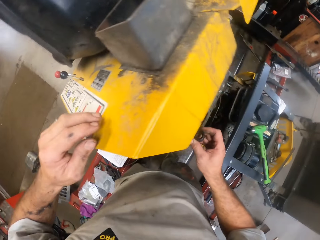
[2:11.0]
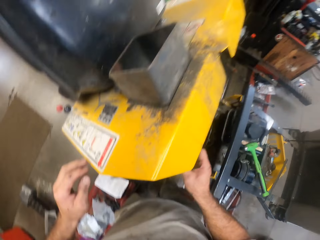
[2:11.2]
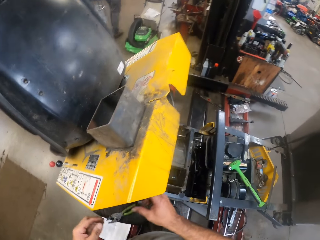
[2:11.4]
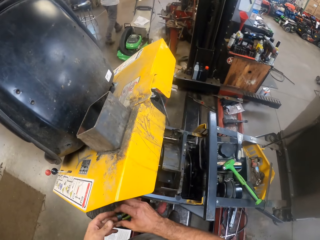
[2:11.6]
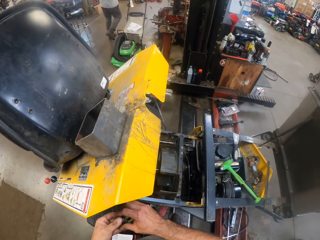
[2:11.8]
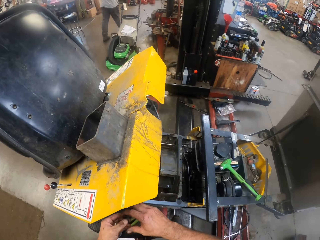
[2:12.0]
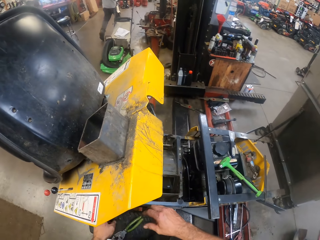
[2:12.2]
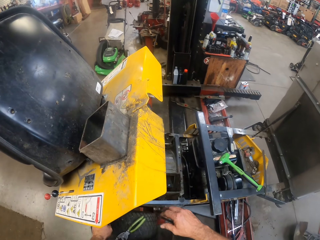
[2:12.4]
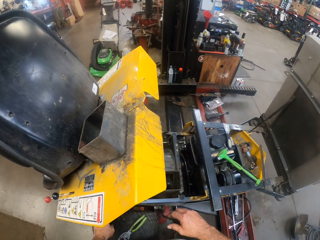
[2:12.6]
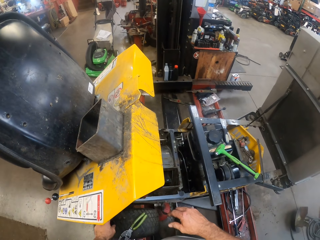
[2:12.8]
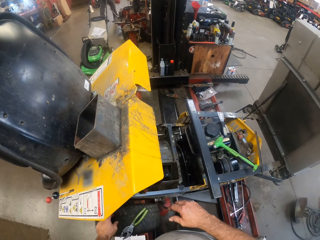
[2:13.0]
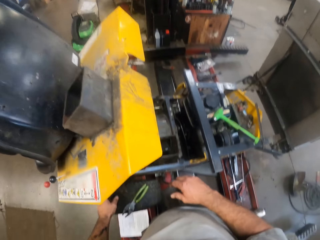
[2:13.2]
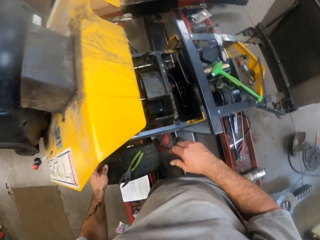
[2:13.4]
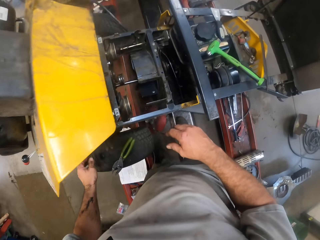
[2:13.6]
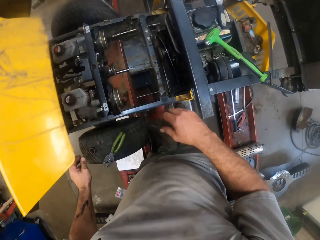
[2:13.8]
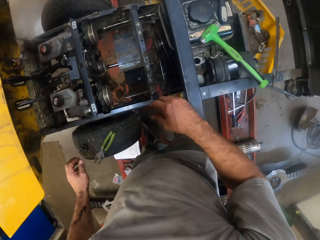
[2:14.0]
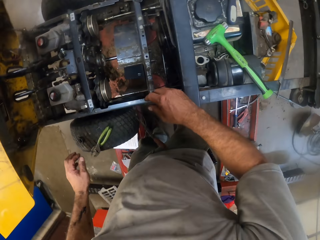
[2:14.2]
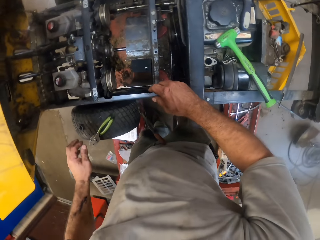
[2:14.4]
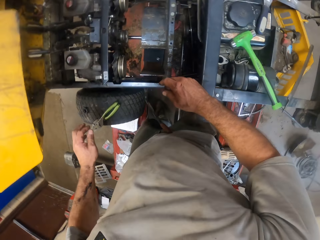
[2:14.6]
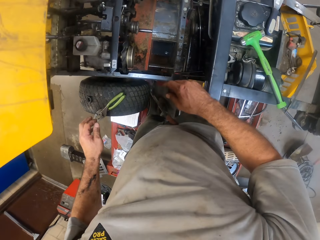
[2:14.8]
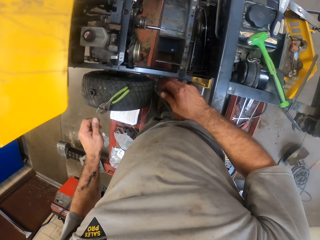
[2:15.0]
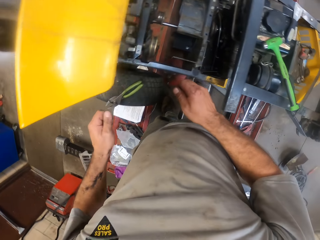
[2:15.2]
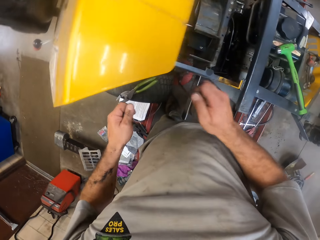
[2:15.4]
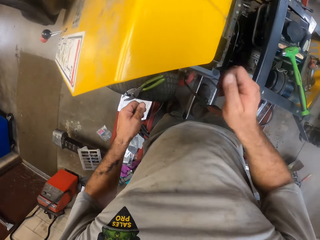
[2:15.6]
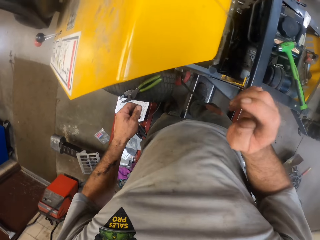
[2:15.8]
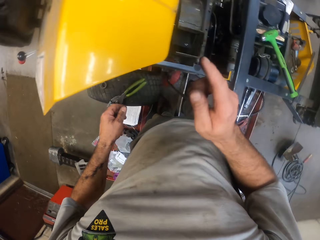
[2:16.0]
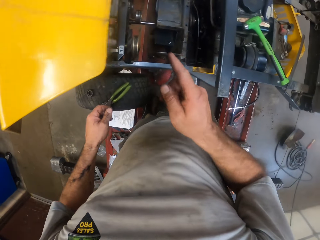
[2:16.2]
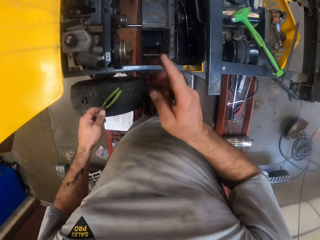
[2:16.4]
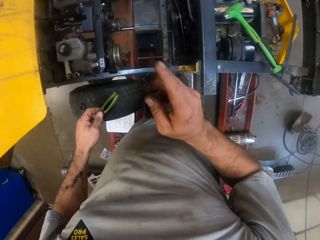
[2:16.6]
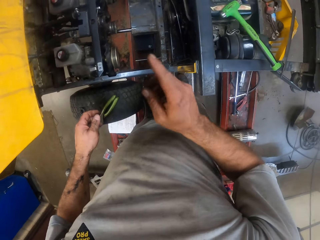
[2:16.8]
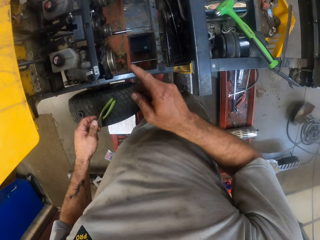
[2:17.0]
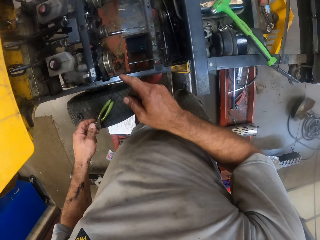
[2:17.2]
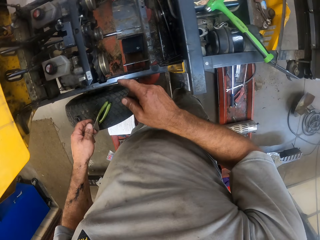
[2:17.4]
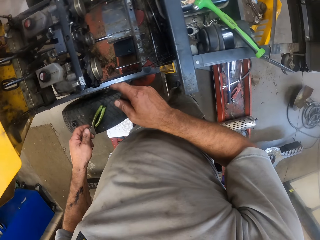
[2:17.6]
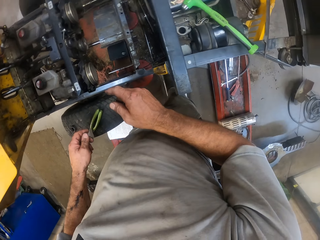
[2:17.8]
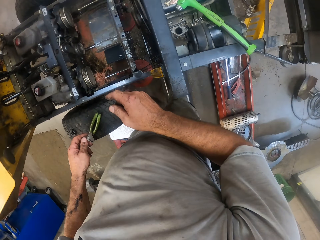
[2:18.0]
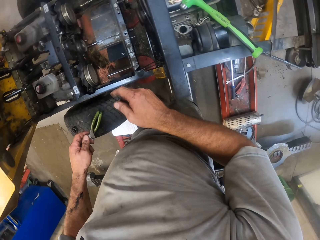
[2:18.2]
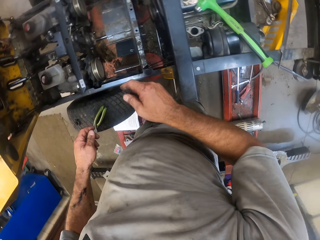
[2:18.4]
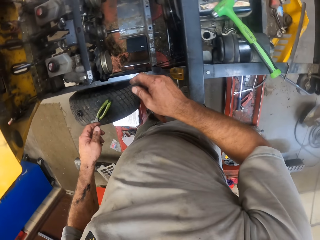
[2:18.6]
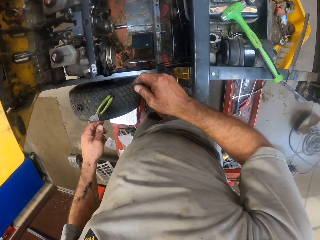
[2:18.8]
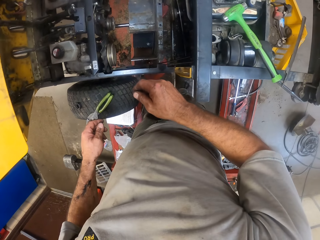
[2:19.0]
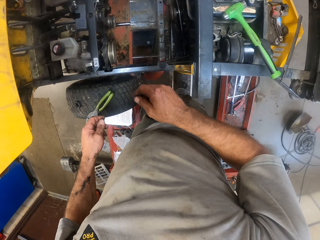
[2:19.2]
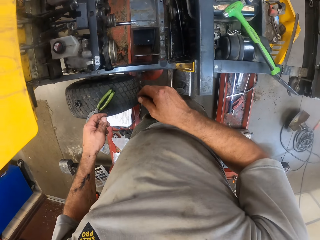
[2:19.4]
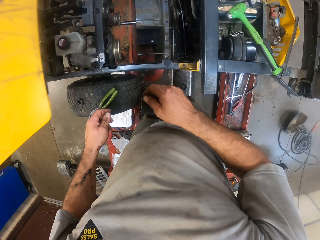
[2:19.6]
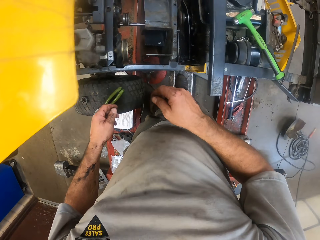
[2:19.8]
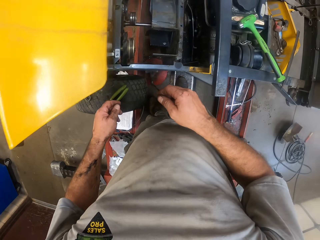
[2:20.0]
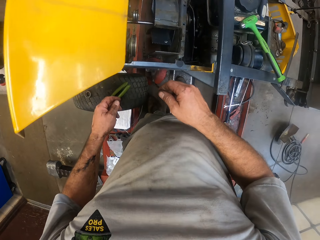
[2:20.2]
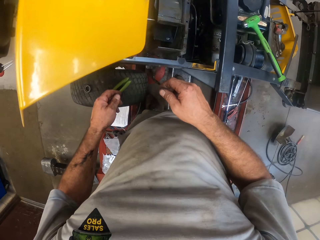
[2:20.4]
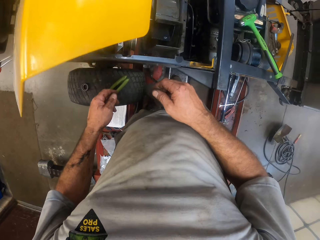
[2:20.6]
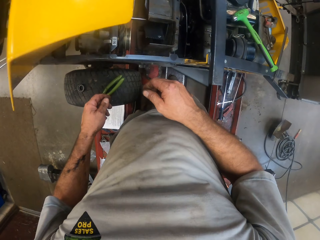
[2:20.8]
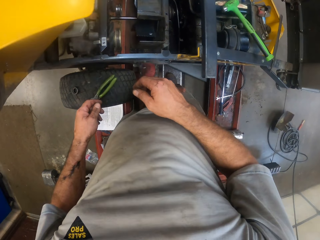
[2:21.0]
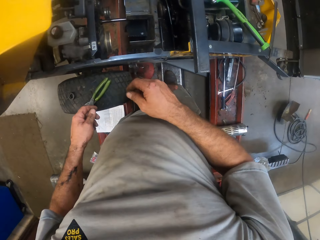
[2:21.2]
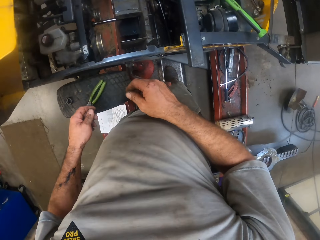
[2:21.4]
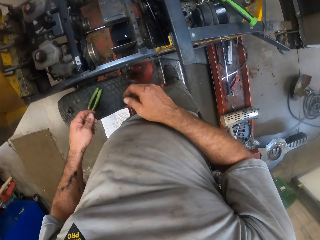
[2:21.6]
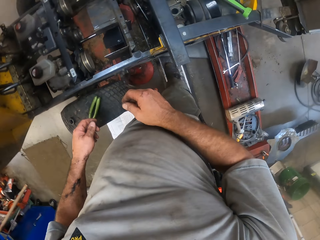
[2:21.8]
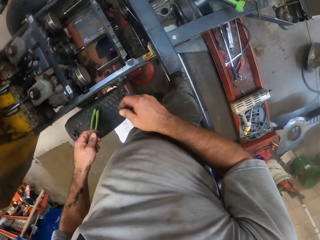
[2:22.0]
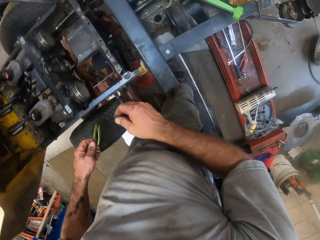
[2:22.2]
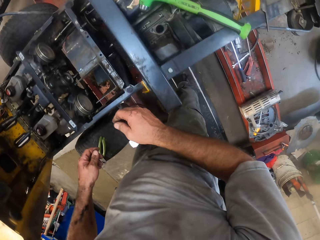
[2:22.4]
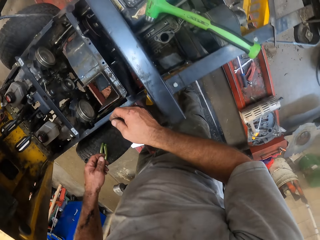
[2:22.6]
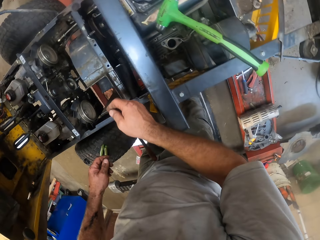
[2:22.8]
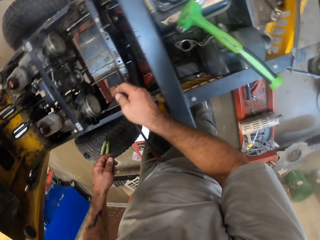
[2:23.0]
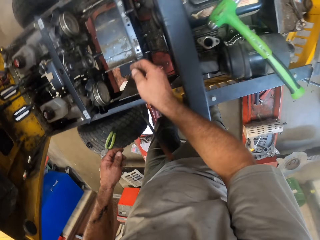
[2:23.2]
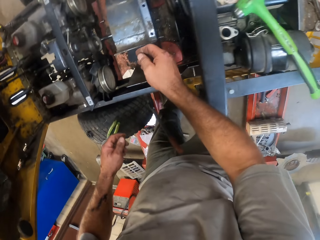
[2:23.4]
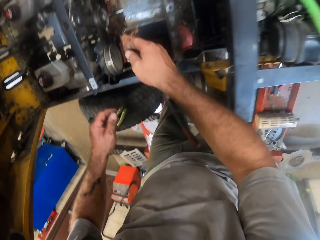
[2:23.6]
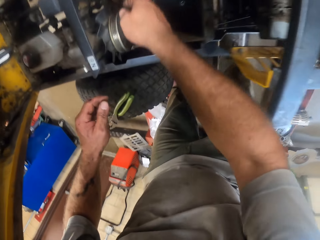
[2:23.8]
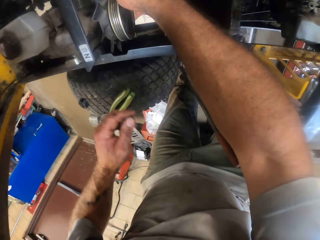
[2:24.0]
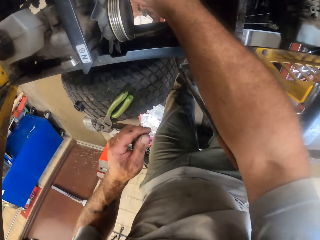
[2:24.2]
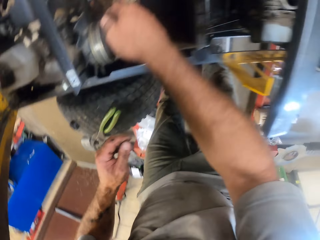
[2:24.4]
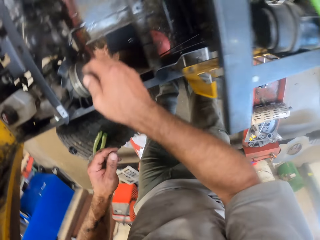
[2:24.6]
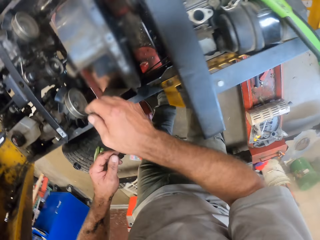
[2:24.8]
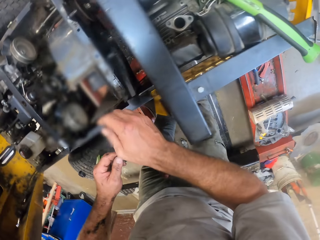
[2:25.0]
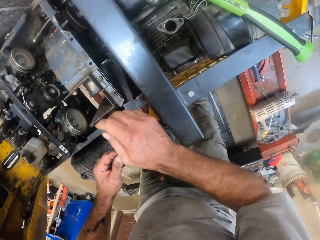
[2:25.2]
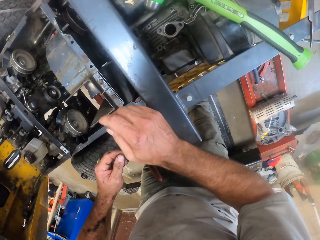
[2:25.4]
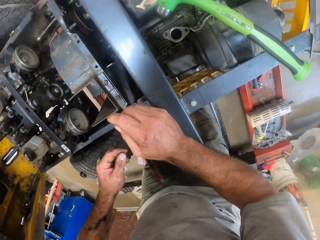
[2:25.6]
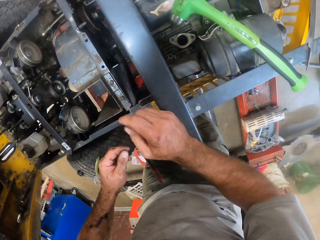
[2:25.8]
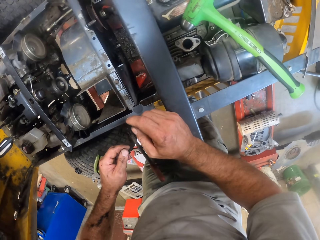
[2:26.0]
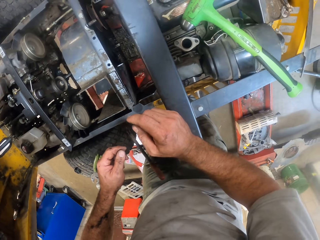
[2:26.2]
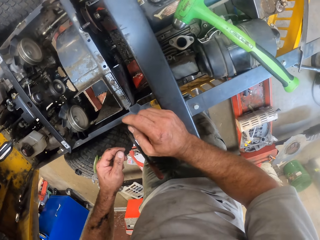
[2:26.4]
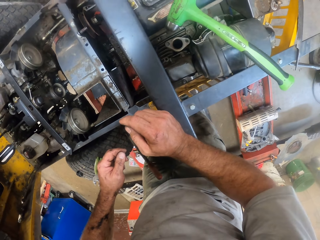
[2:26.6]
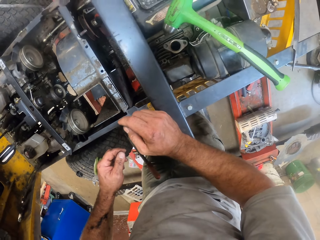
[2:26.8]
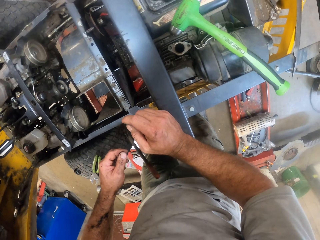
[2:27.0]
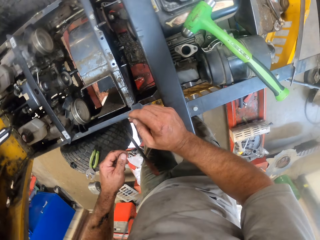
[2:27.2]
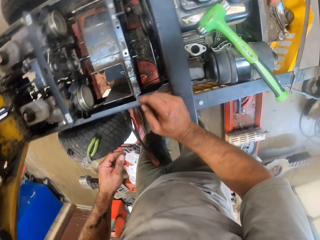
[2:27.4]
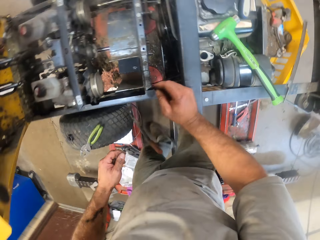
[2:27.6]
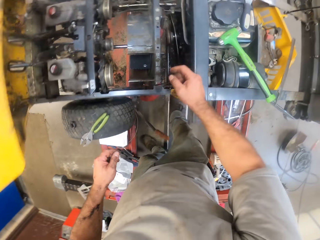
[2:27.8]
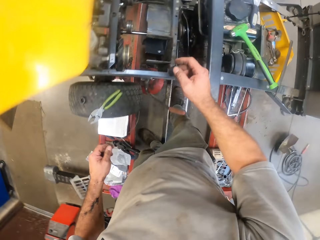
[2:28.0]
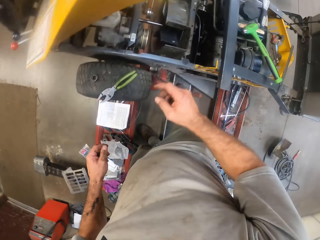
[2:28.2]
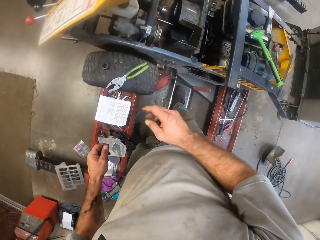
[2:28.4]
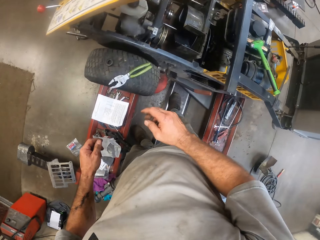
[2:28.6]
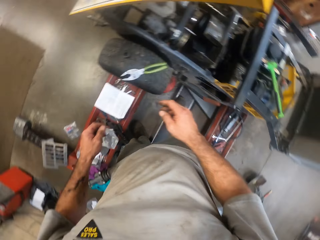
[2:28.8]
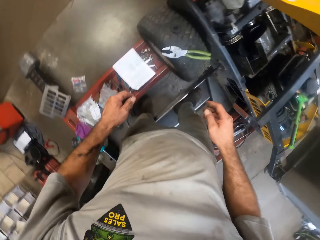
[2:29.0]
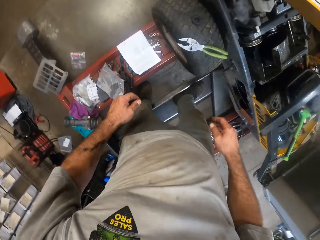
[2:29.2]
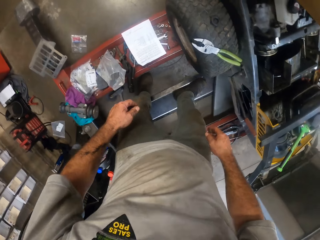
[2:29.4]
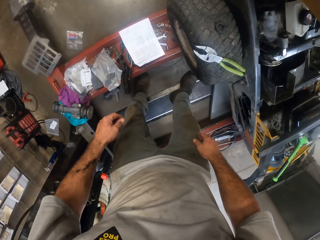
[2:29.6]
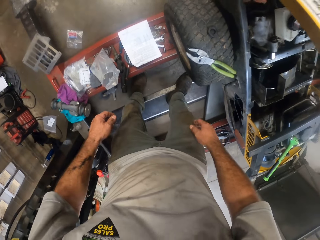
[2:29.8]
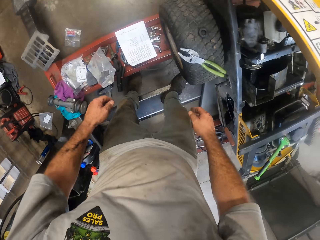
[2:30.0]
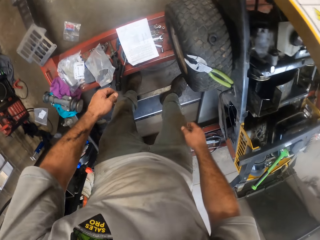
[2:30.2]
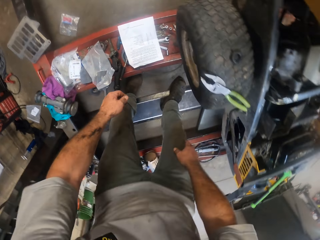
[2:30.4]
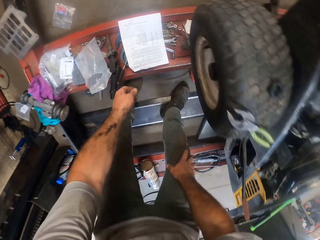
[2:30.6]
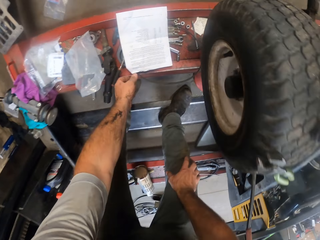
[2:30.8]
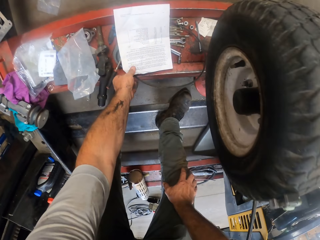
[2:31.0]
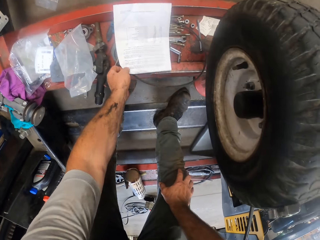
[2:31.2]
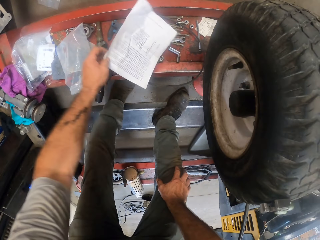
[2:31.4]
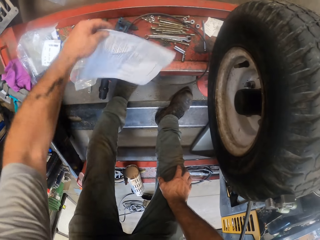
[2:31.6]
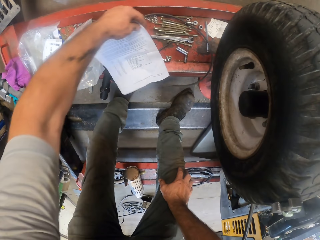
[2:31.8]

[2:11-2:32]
The camera wearer passes the nut to his left hand. He fixes spare parts. He drops the nut on the tire of the lawn mower. He turns around. He rests his right hand on the part of the lawn mower. He removes his right hand from the part of the lawn mower. He puts his right hand on his right knee. He touches a paper with his left hand. He rotates the paper with his left hand. He takes the piece of paper.
